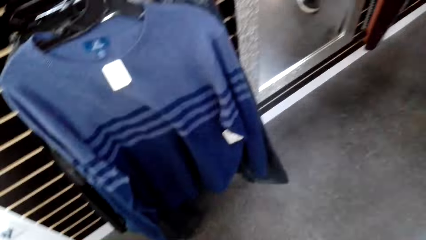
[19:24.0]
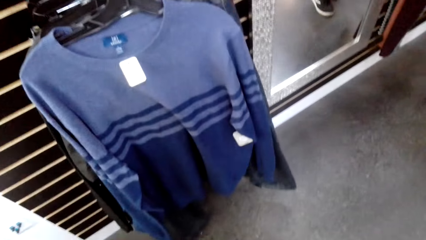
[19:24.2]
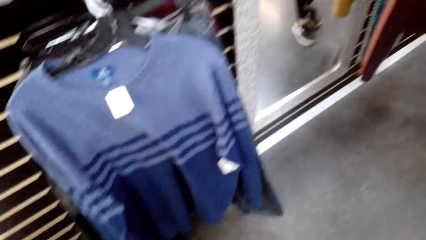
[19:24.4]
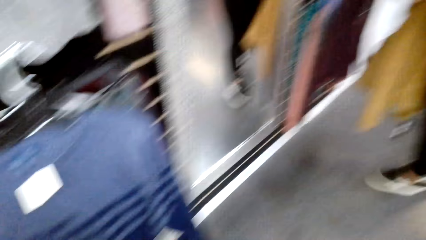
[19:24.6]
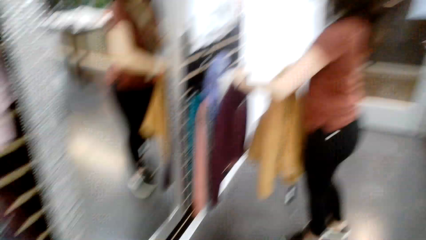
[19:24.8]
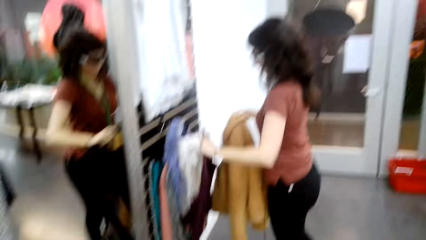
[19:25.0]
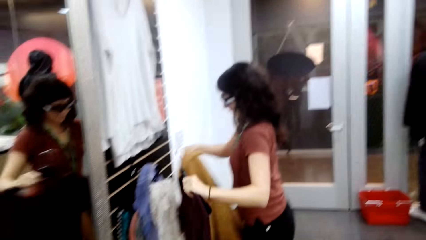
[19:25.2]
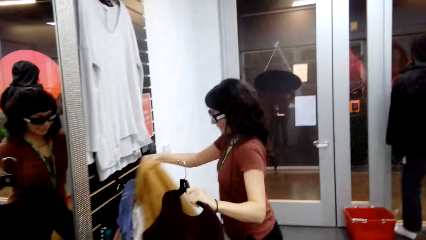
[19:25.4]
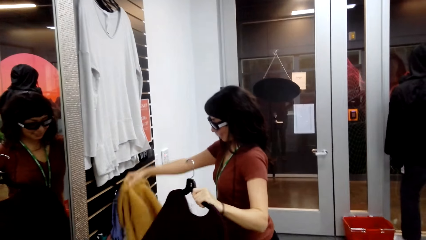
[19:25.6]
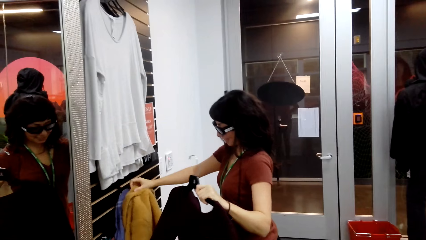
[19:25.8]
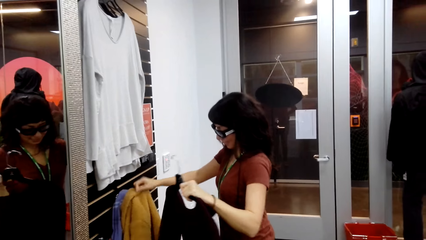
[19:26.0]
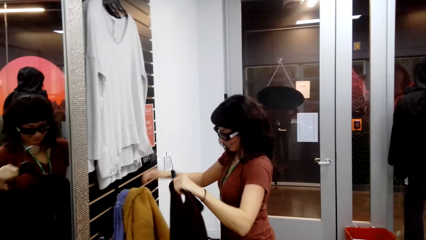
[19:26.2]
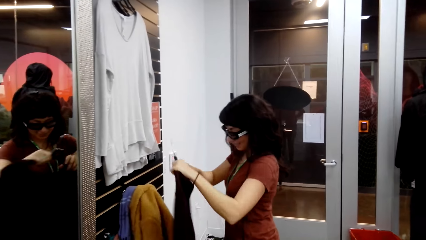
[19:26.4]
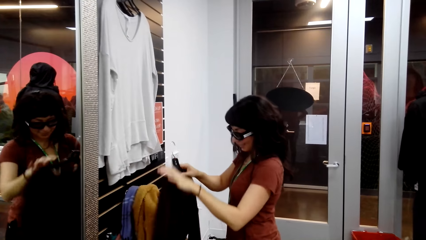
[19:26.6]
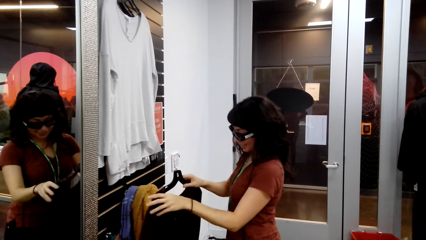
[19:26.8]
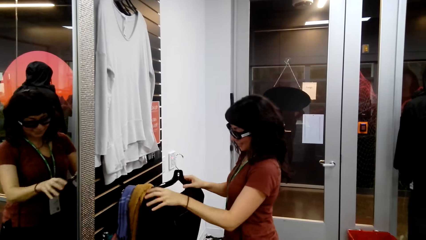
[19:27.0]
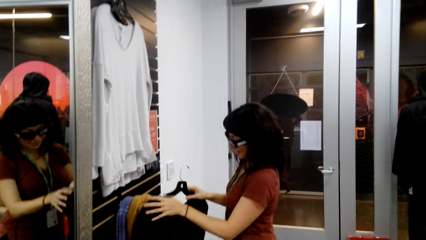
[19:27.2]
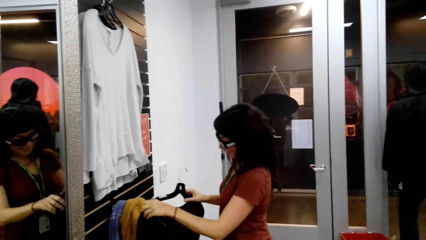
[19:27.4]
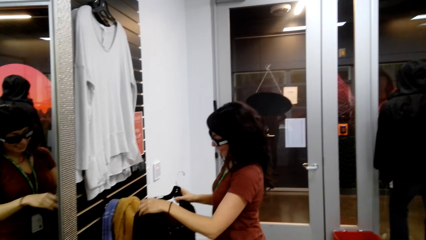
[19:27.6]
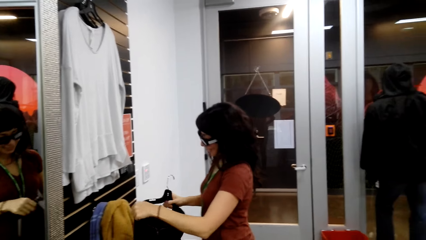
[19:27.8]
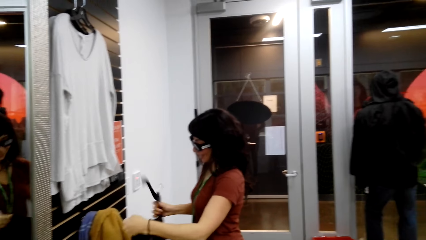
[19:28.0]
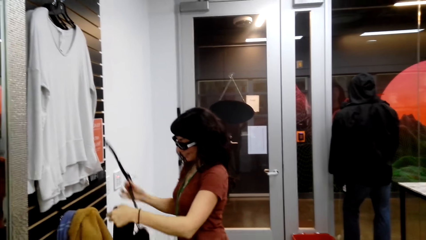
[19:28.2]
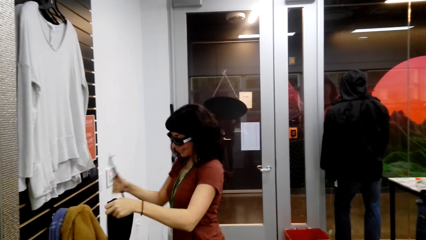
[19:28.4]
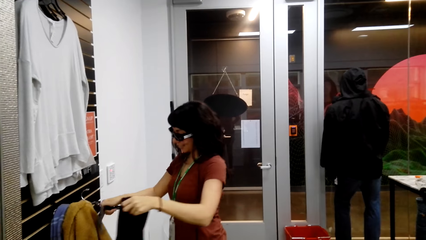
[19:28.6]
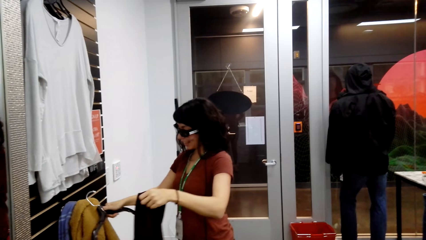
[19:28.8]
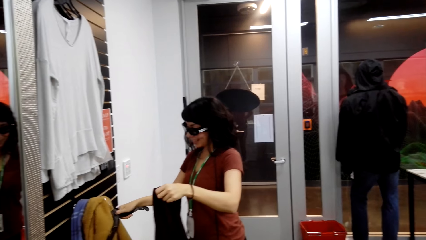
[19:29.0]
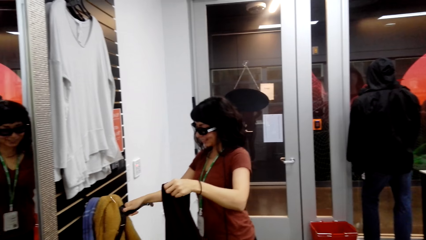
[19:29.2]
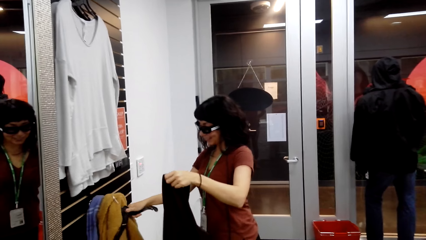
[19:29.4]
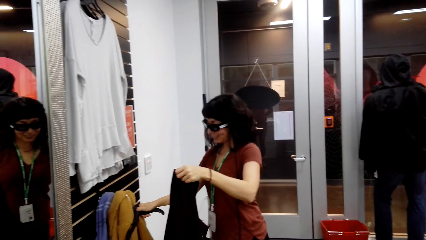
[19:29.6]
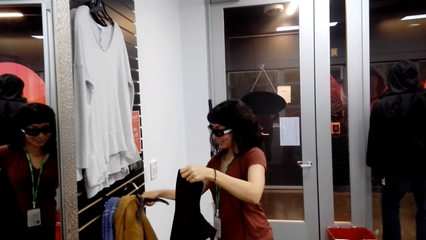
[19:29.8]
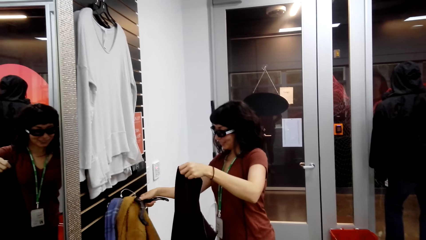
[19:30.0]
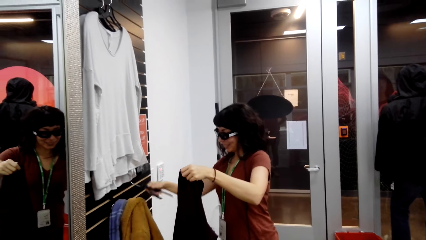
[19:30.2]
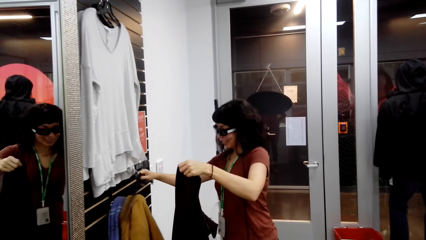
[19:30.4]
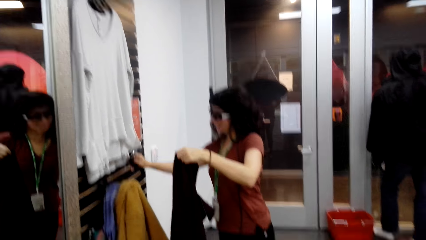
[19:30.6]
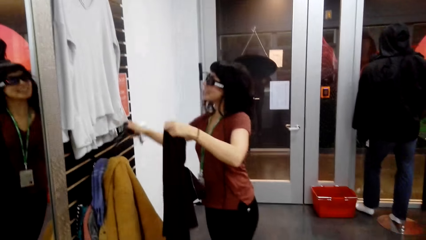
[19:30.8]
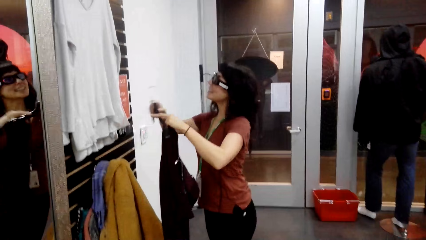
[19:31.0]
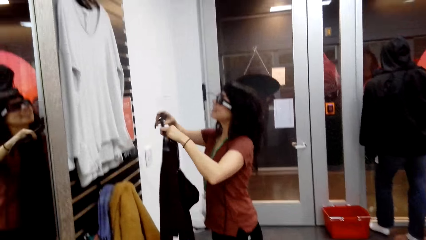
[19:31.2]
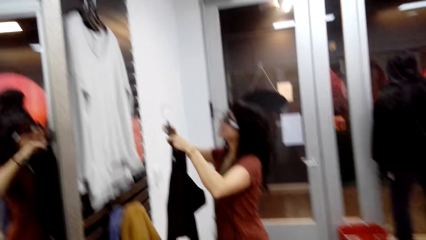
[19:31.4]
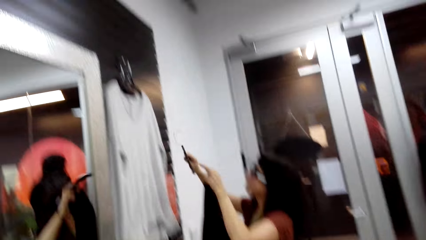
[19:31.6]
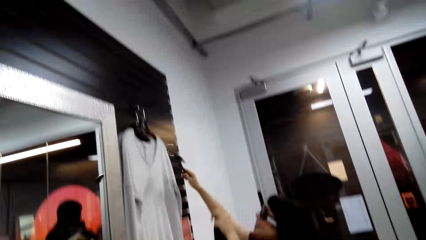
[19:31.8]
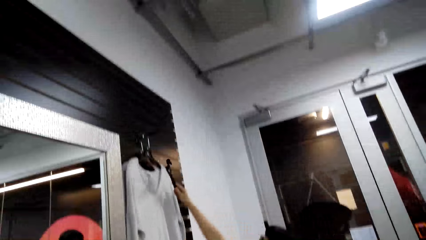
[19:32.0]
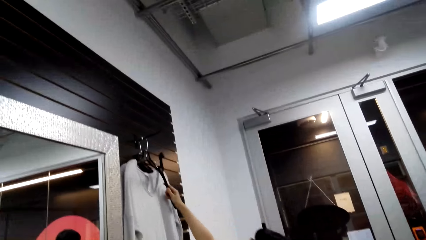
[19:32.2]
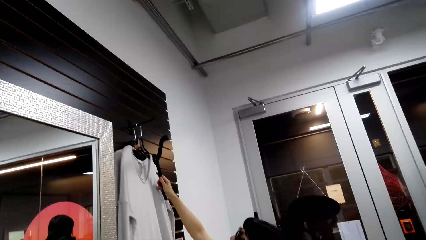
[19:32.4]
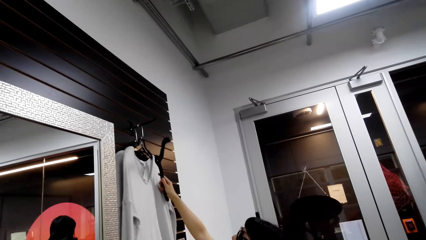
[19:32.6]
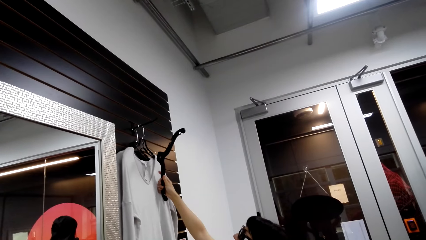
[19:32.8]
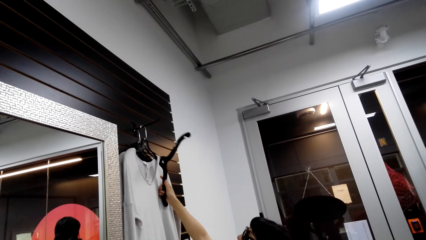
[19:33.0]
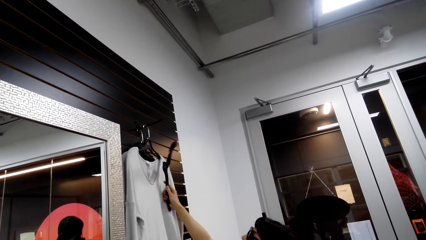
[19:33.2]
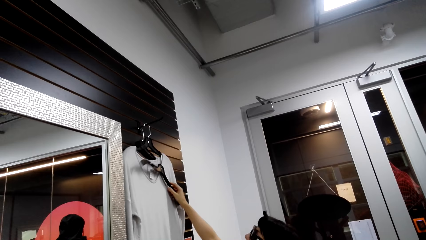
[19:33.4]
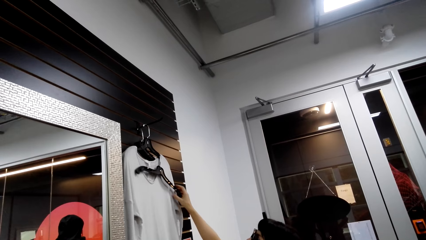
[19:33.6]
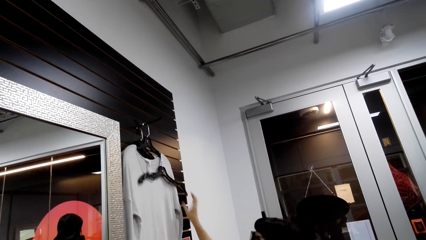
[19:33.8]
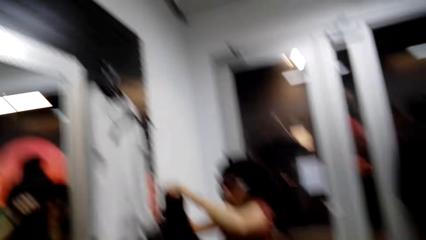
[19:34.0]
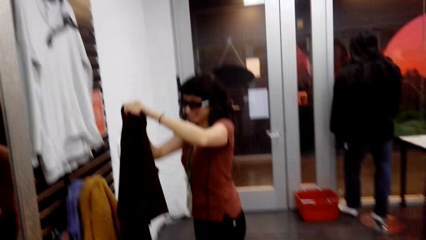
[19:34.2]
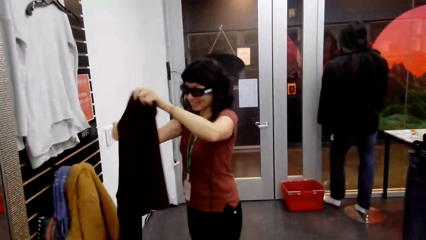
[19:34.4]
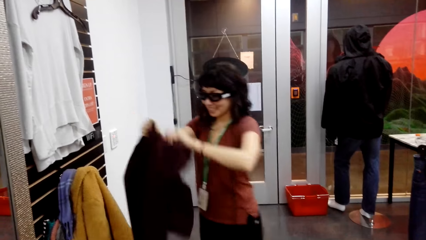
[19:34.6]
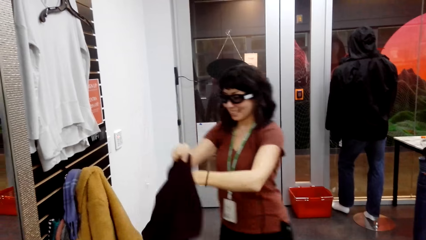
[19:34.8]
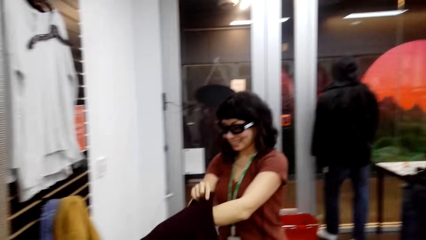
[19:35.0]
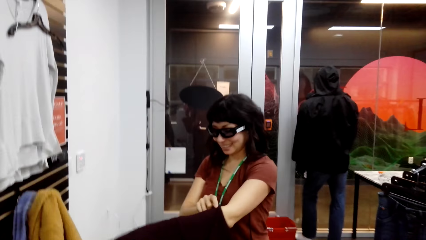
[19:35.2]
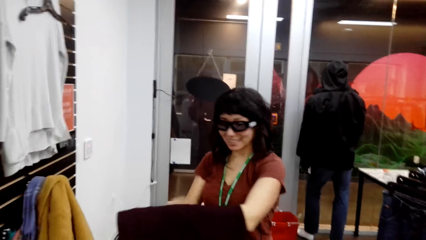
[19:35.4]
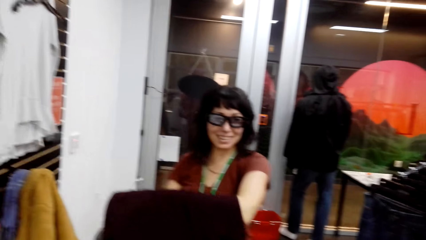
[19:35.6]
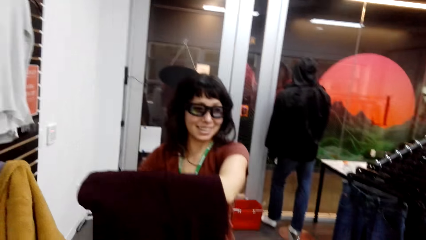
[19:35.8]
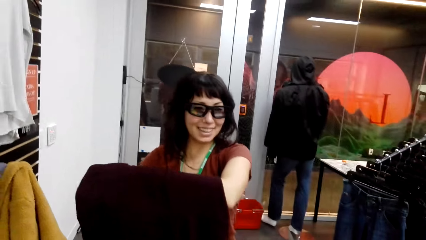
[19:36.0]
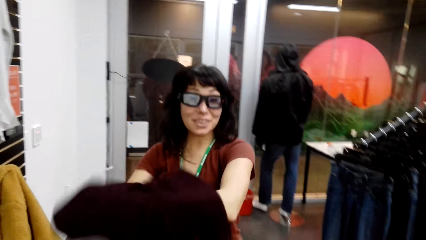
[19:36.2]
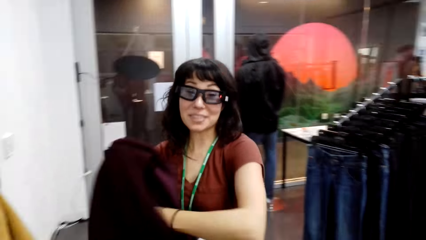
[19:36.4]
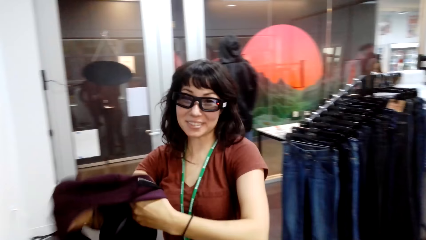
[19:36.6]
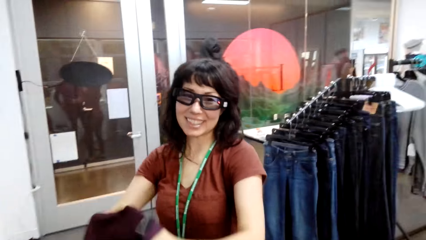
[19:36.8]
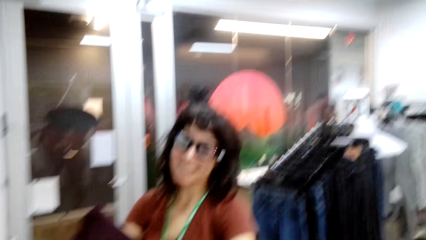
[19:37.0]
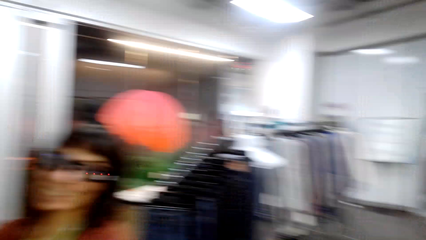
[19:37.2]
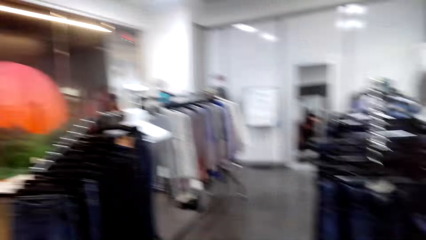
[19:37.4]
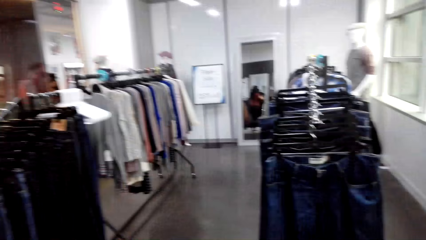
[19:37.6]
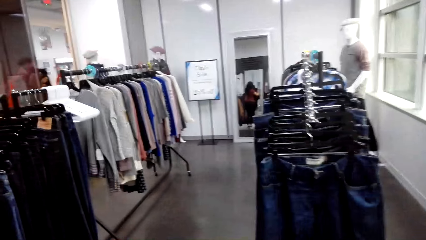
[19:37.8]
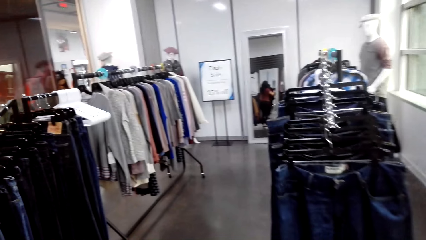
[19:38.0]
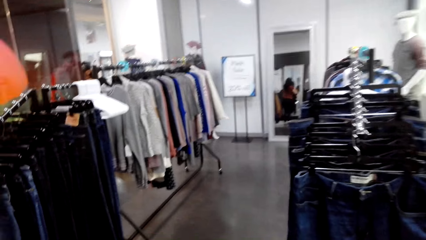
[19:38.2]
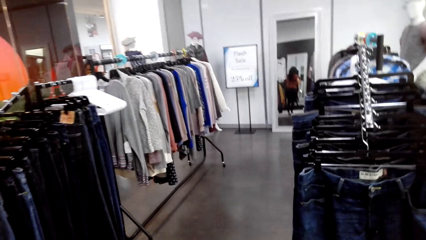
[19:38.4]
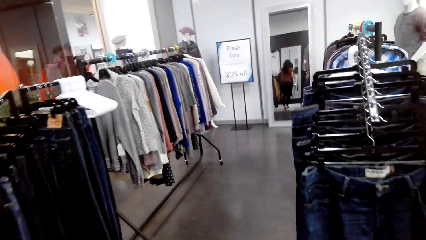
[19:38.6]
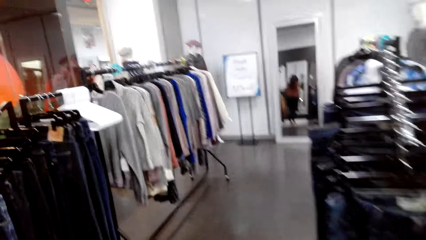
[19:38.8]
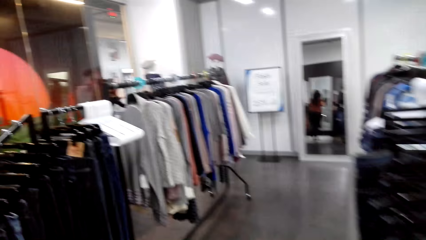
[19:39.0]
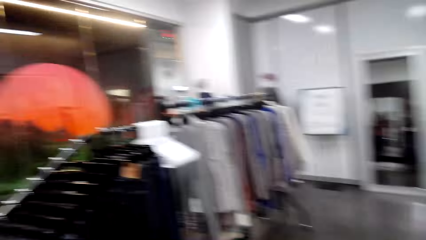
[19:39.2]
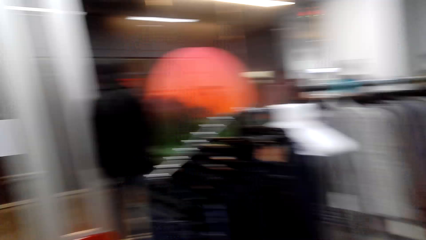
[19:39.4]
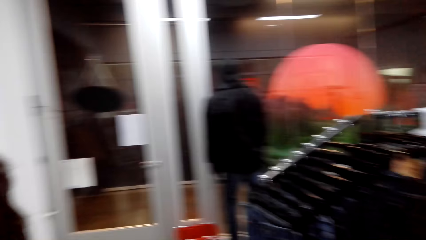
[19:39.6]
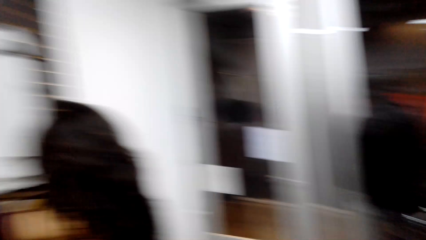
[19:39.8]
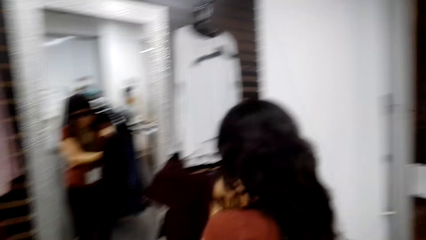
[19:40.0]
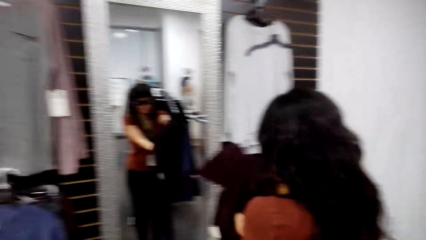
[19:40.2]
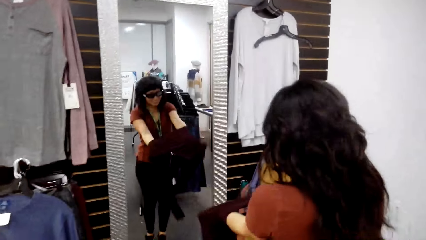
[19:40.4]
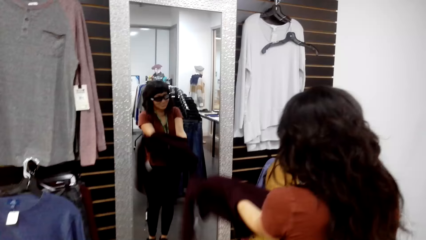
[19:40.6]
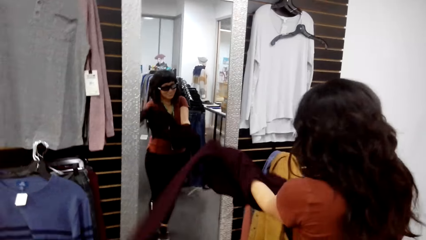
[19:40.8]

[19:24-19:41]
The woman hangs the sweater on the pole. The woman removes the sweater from the hanger and hangs the hanger on top. The woman holds the sweater and tries on the sweater.
